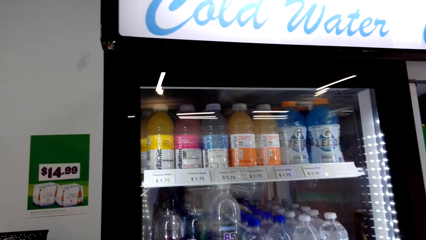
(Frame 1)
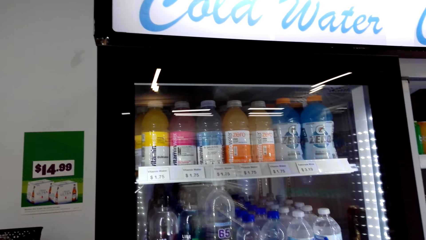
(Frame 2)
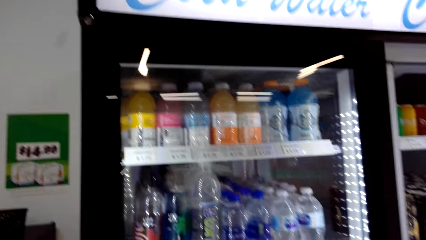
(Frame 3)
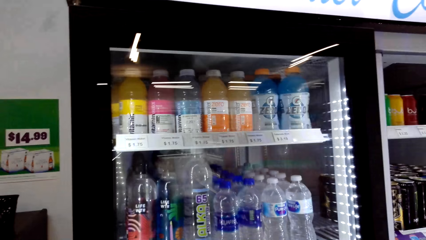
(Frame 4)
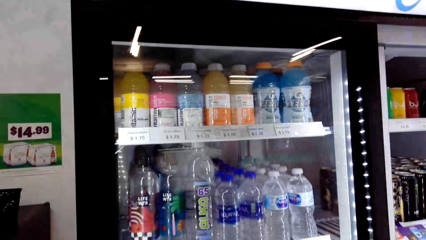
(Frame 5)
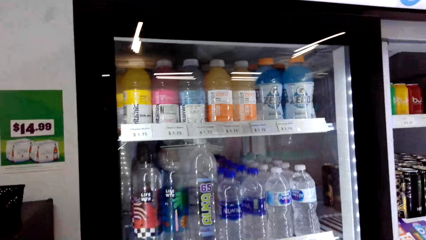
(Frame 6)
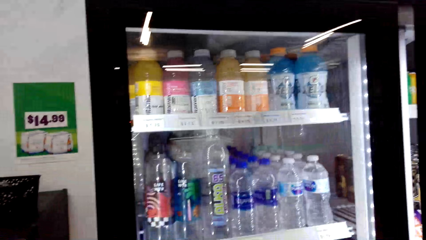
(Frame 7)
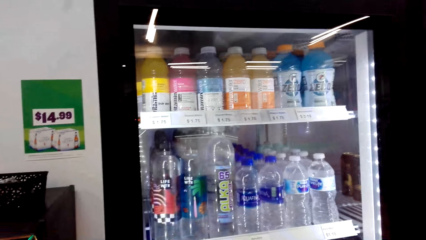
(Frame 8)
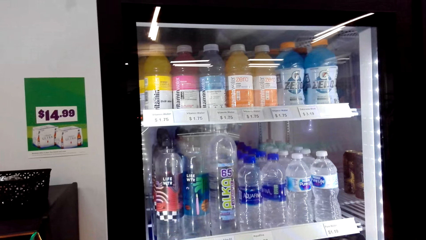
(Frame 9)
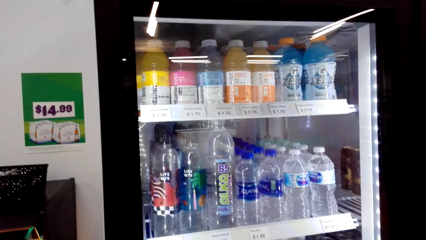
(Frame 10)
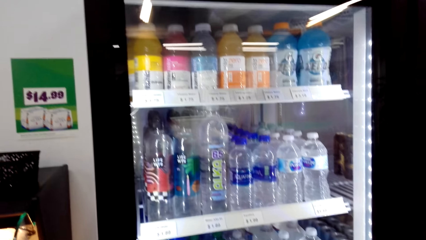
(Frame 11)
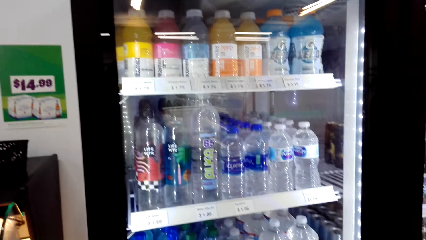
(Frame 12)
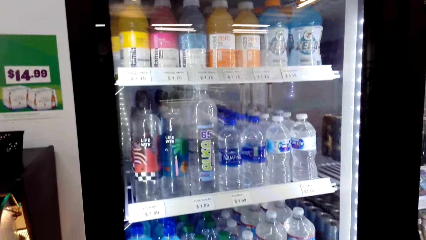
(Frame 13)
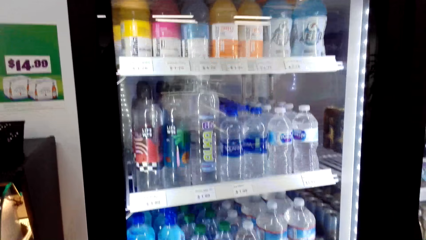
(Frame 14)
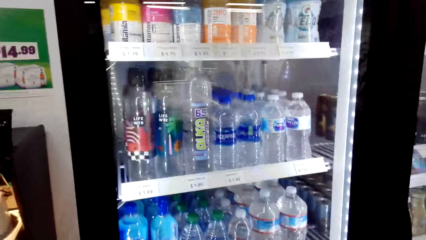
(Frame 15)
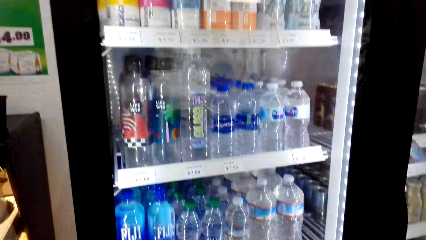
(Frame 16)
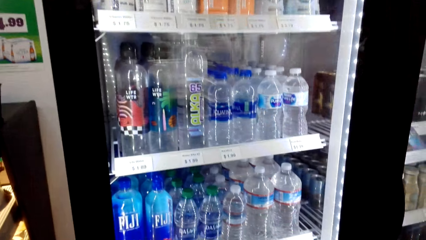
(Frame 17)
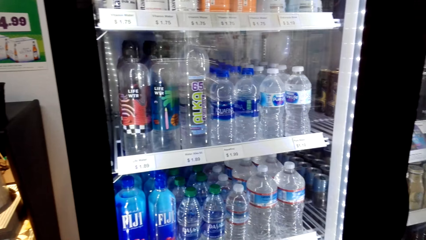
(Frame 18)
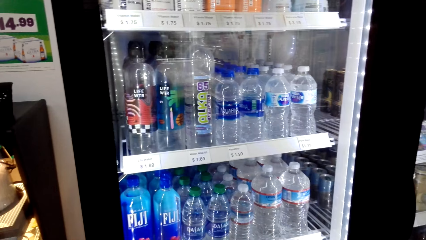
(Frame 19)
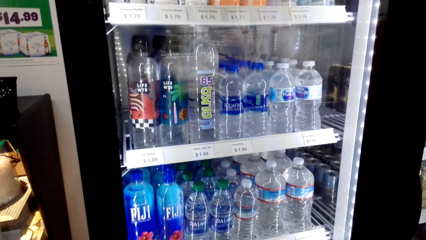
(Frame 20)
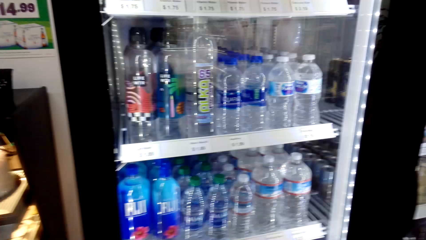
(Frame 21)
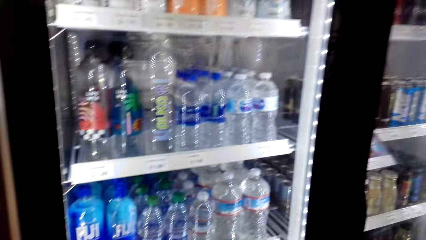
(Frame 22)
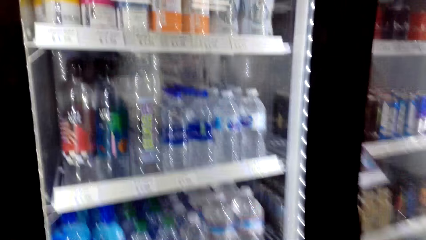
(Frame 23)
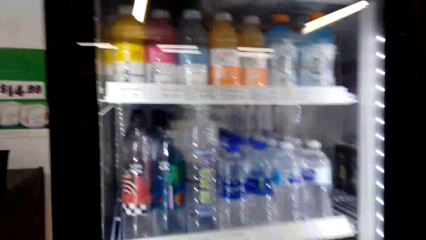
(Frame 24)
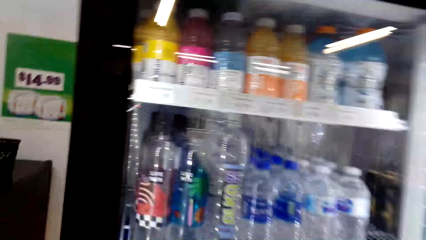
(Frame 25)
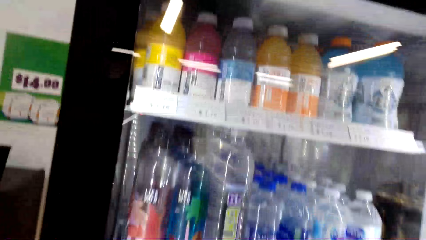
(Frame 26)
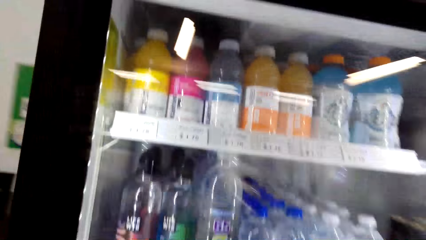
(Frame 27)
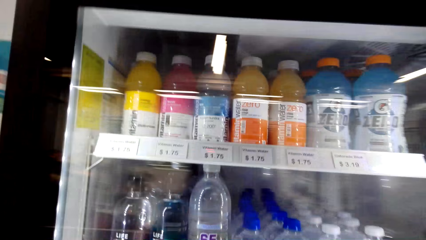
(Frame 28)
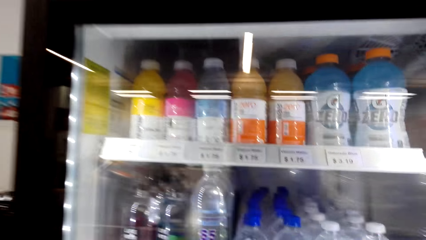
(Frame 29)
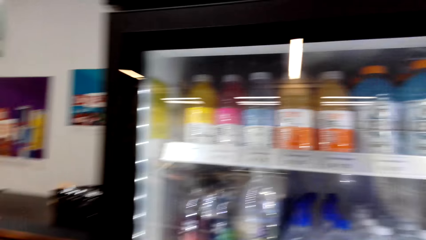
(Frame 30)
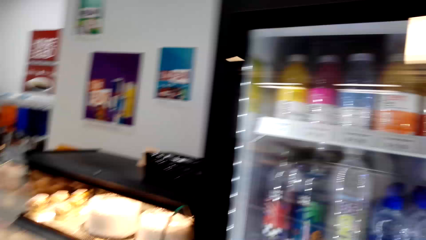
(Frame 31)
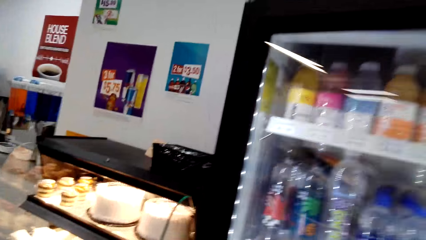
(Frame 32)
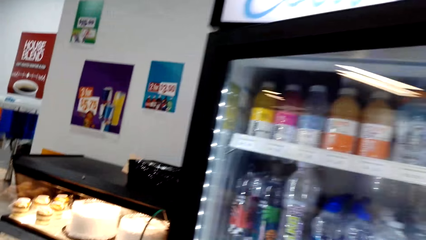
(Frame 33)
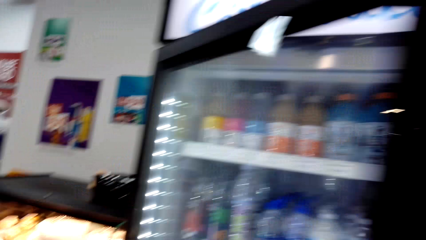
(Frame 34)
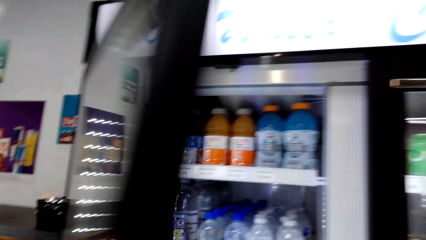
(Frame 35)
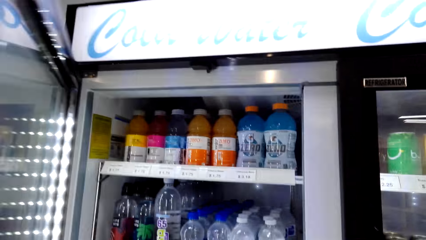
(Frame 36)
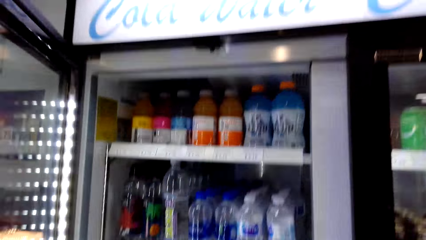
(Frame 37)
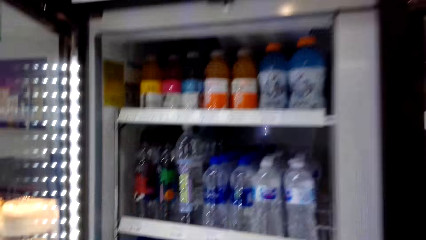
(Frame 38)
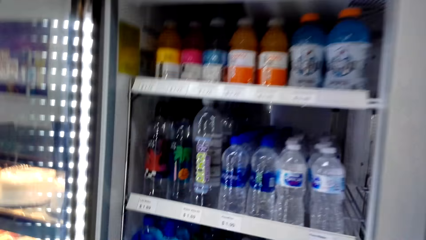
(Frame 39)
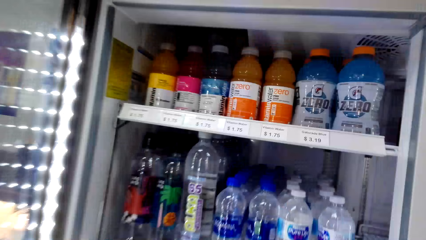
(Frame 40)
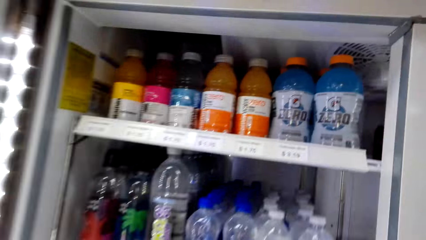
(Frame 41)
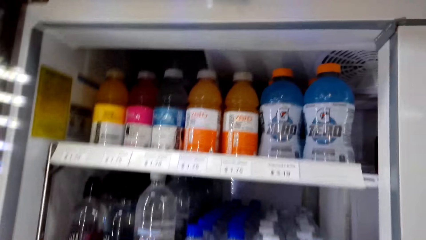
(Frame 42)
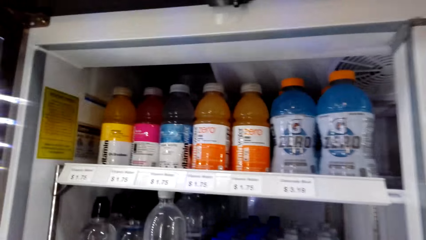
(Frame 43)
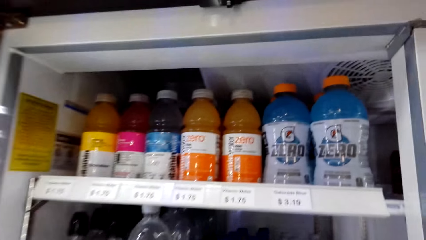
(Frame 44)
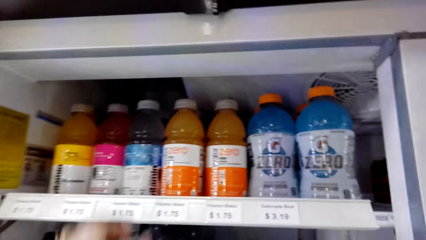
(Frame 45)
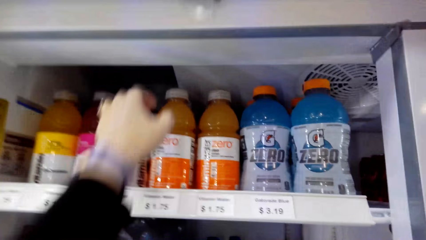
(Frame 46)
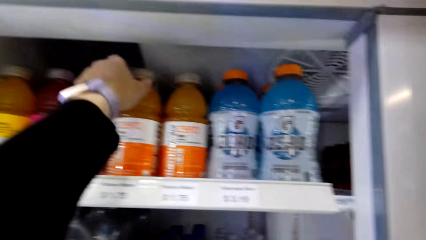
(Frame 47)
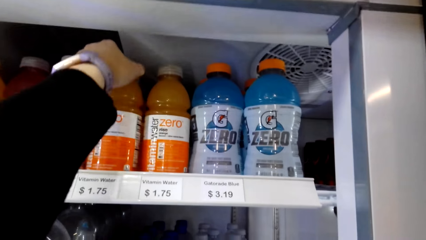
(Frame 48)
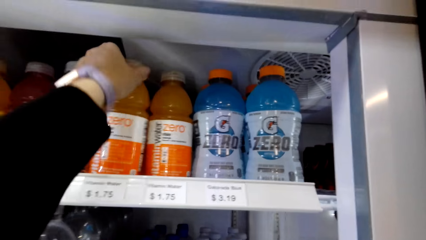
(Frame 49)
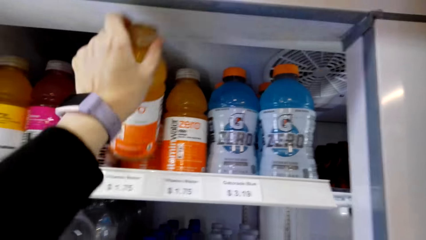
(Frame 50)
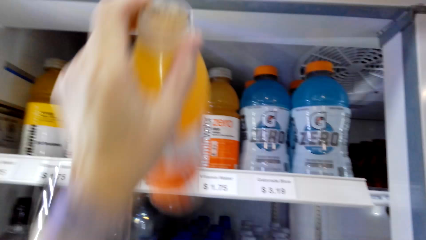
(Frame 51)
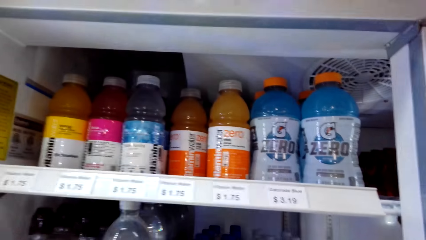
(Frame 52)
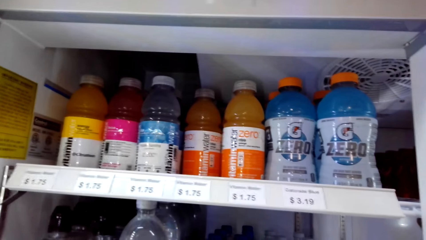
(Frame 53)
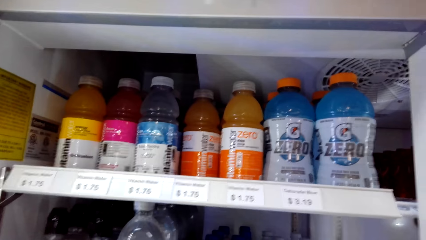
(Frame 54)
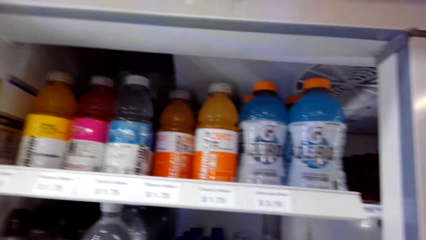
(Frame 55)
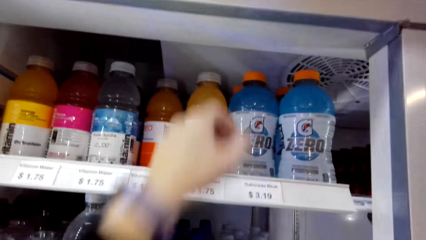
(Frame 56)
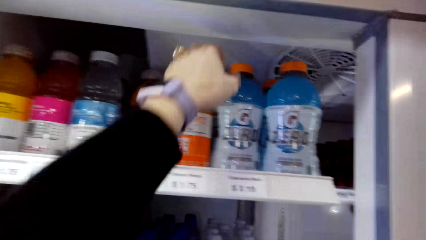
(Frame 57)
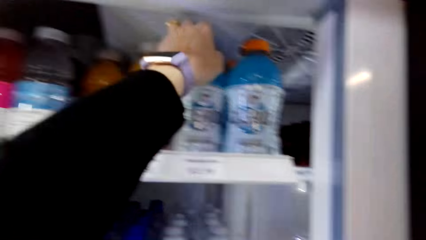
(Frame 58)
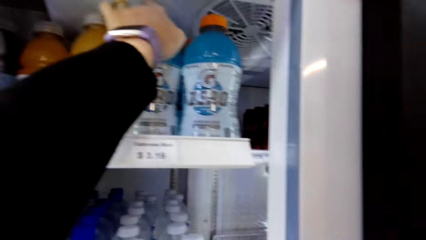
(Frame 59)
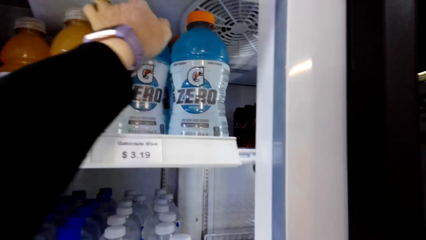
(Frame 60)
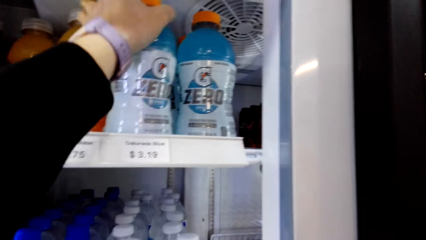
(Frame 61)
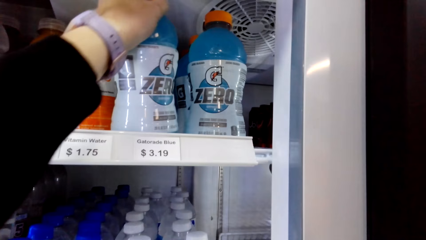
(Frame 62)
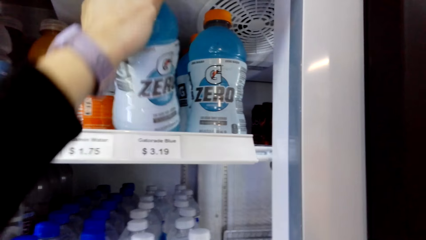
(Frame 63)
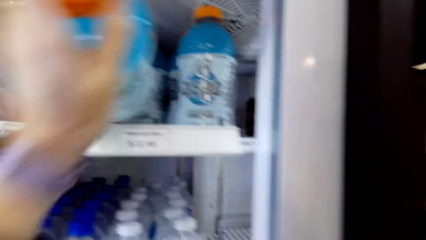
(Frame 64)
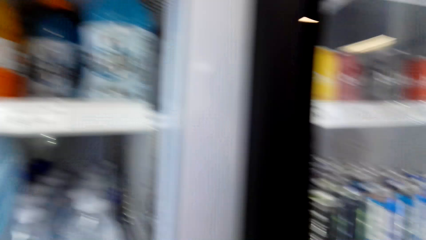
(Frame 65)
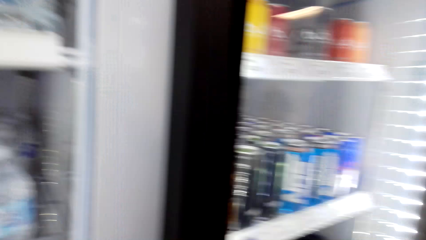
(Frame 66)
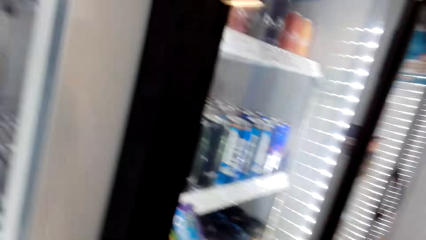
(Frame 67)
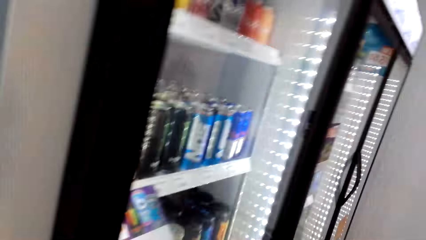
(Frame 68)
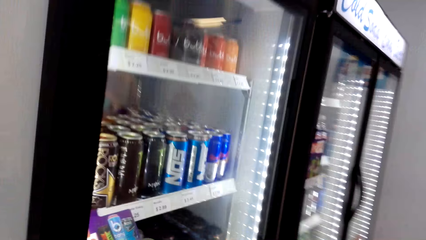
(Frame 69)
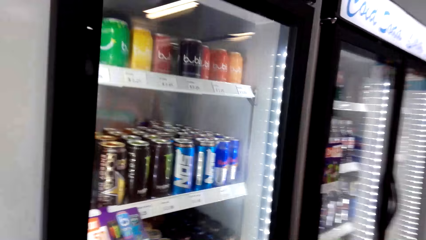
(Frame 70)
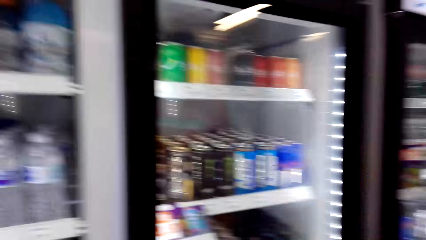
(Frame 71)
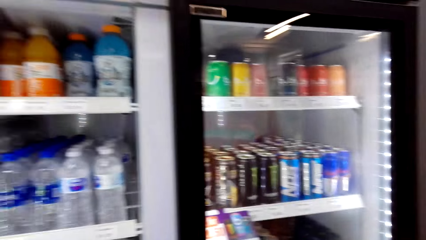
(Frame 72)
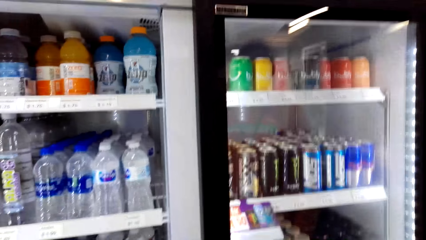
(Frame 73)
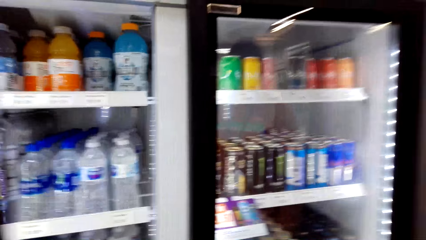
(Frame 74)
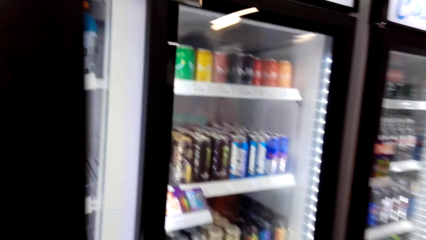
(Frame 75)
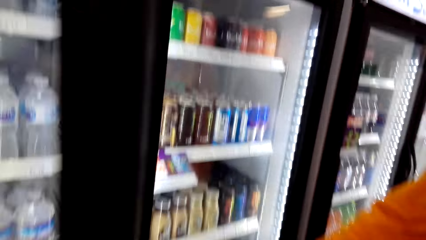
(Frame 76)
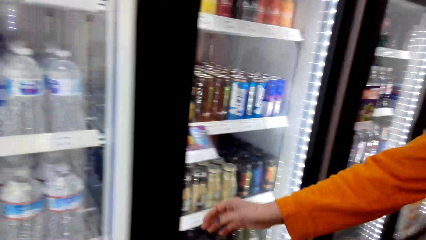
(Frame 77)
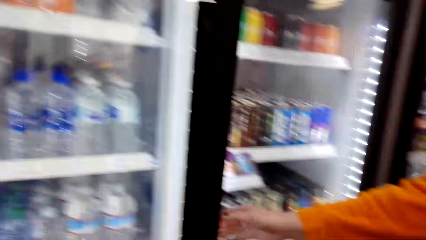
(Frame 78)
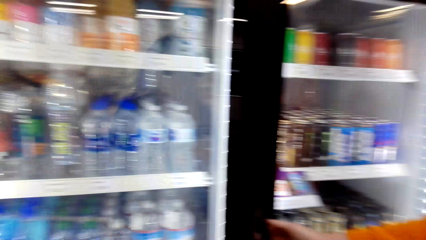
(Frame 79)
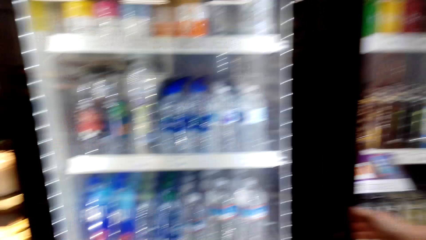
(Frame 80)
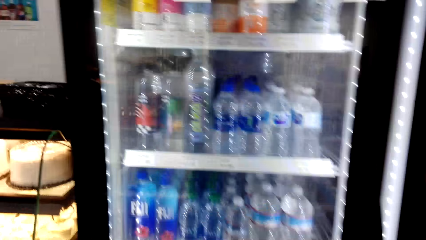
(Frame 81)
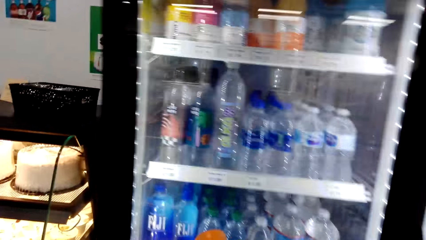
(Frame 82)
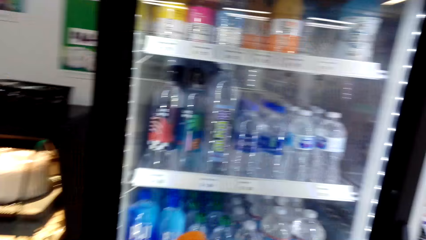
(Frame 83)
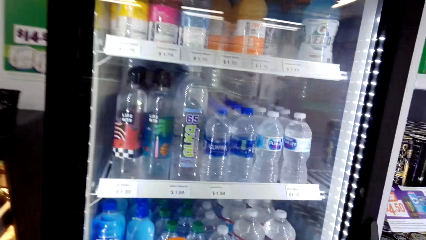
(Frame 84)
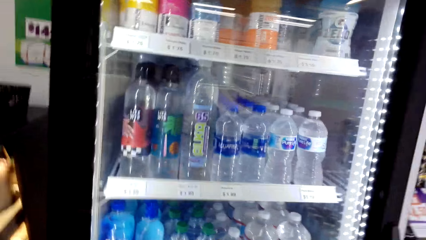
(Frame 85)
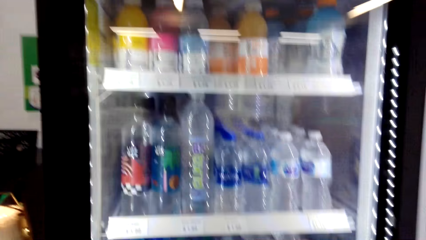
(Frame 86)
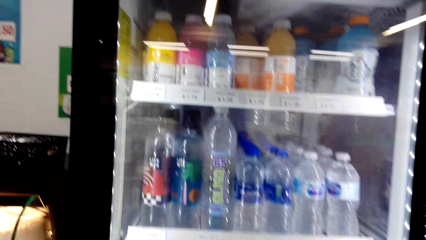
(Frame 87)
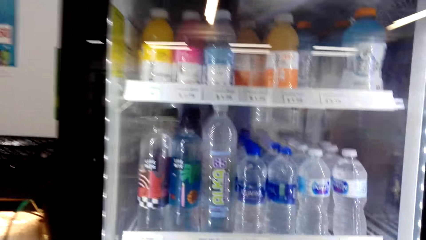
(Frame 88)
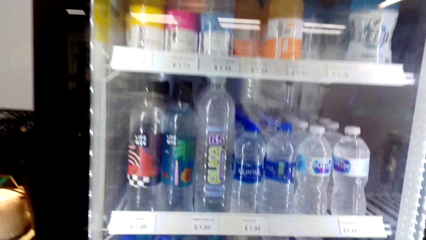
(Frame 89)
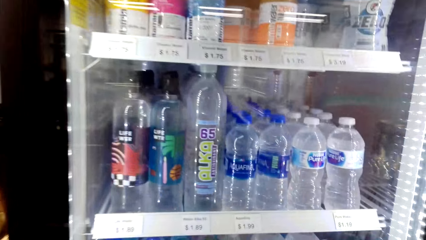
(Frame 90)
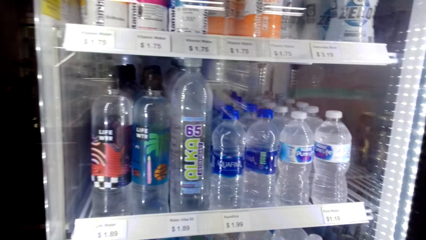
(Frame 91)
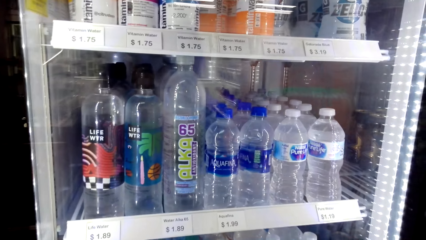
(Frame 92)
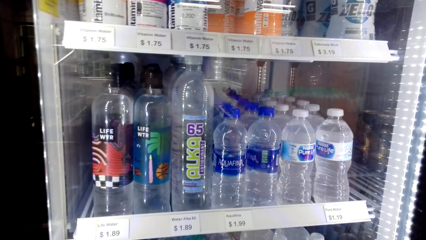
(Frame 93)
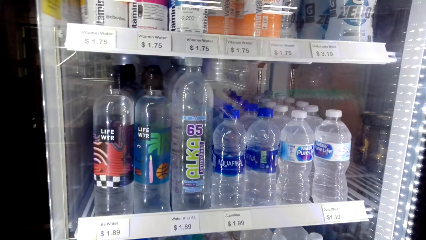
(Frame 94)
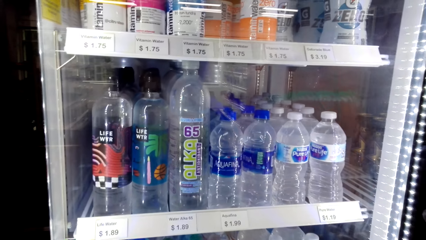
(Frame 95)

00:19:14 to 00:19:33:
The camera wearer opens the fridge. They pick up the zero juice or a bottle of zero in the fridge. They pick up another bottle of zero. They close the fridge. They stand on the floor.
